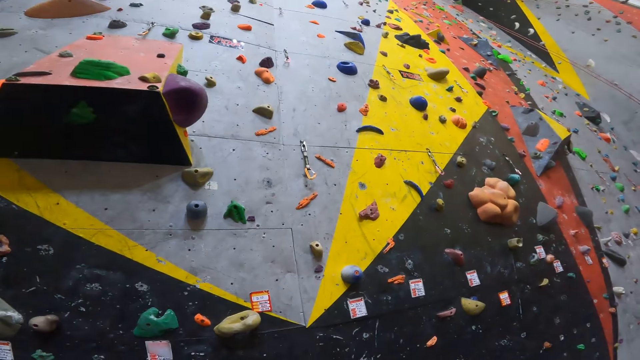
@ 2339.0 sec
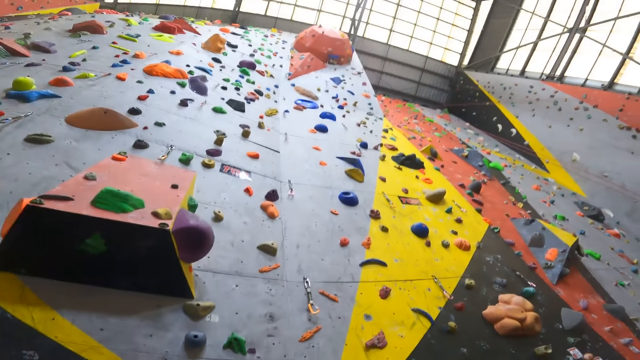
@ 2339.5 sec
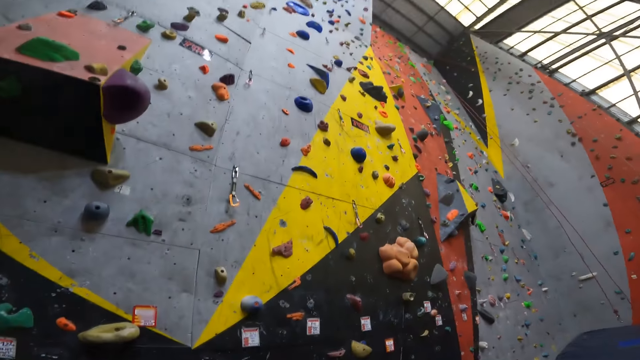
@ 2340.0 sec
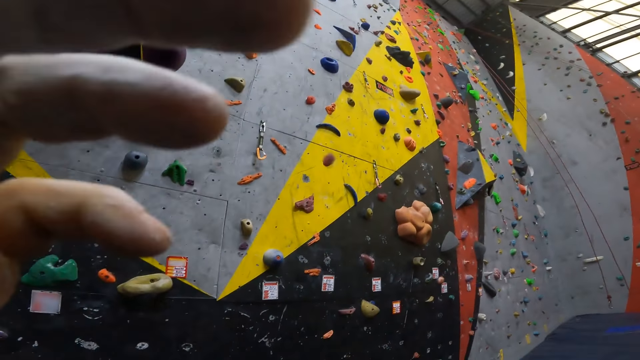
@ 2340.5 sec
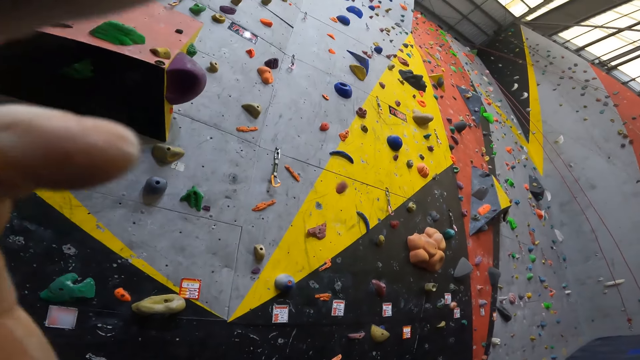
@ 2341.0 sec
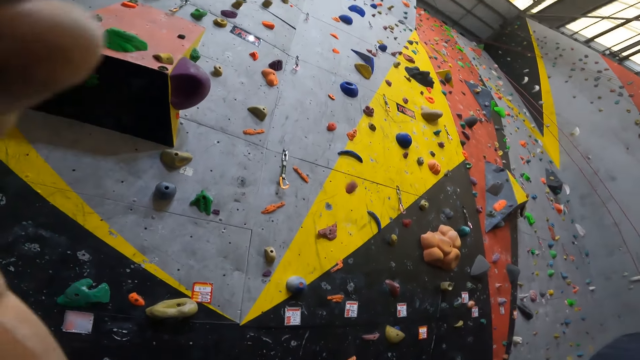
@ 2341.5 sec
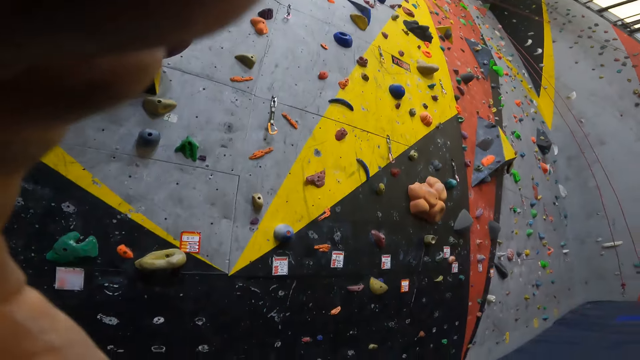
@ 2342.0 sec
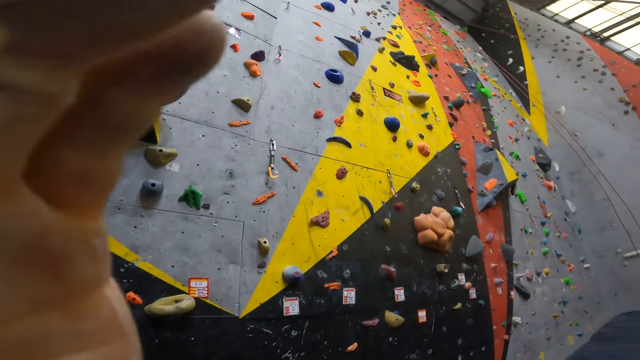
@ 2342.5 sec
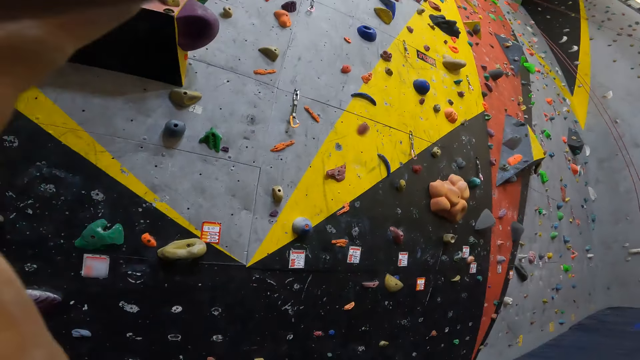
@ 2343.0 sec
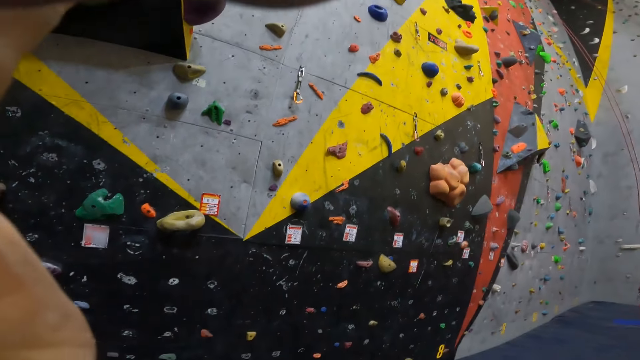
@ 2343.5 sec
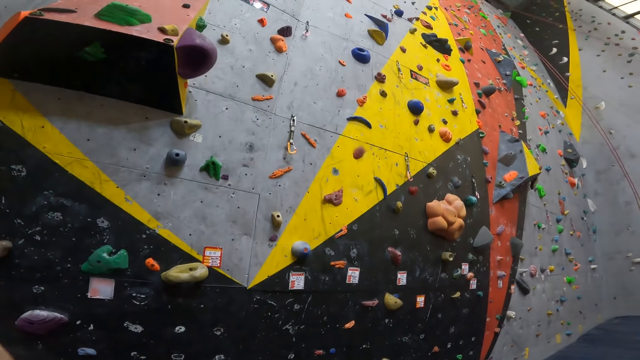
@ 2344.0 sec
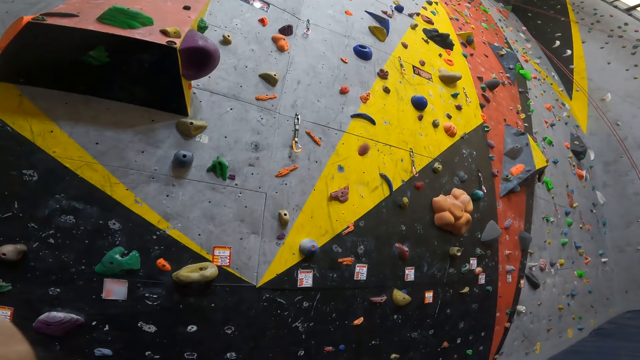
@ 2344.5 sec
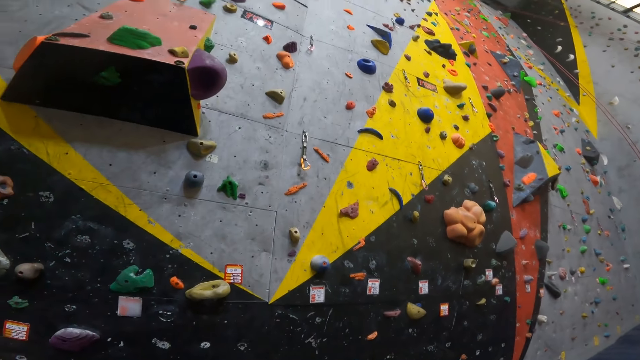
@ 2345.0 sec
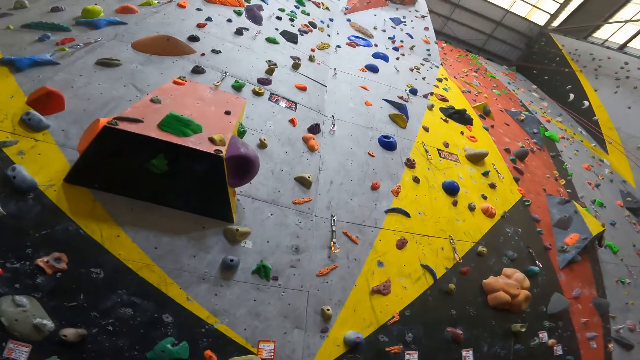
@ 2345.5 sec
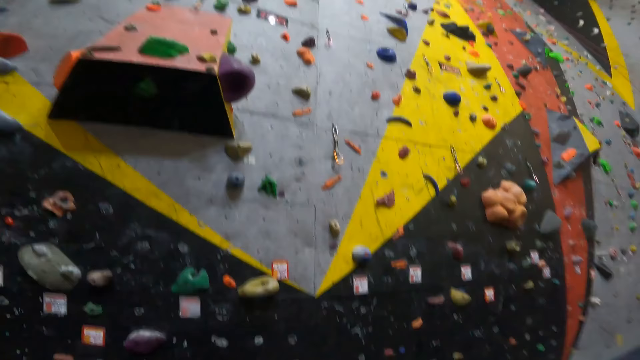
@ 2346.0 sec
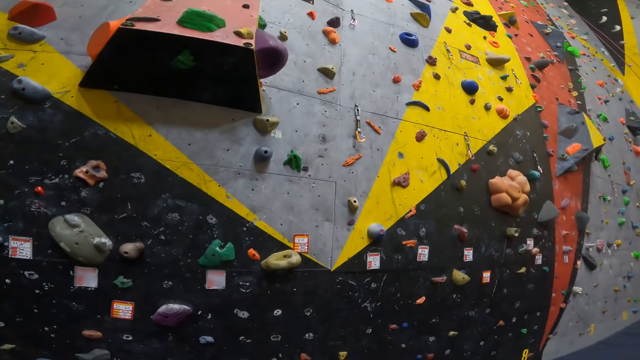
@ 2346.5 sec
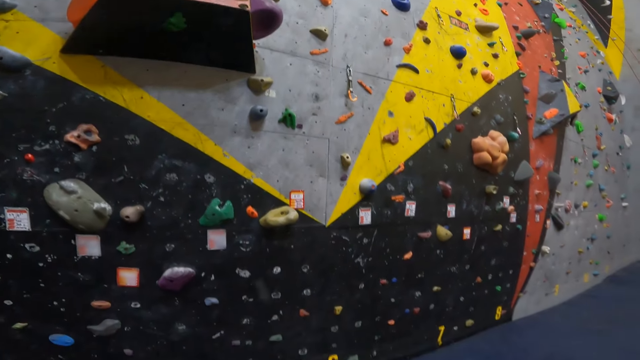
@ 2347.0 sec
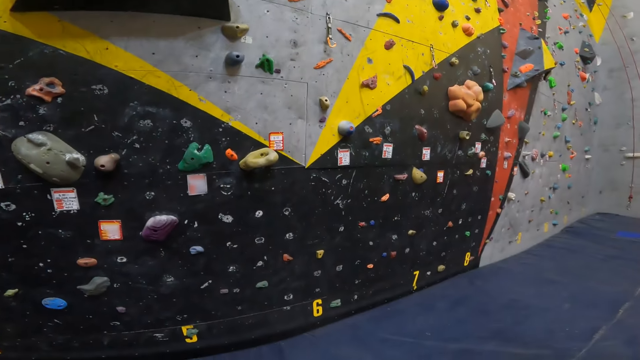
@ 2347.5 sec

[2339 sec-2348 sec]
The camera wearer adjusts the camera.

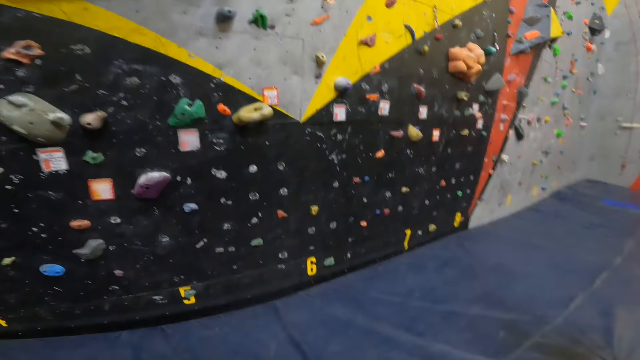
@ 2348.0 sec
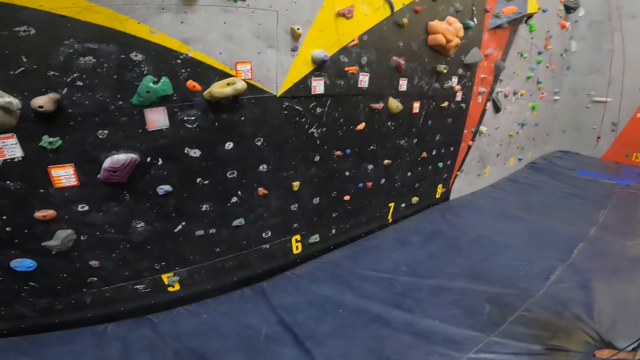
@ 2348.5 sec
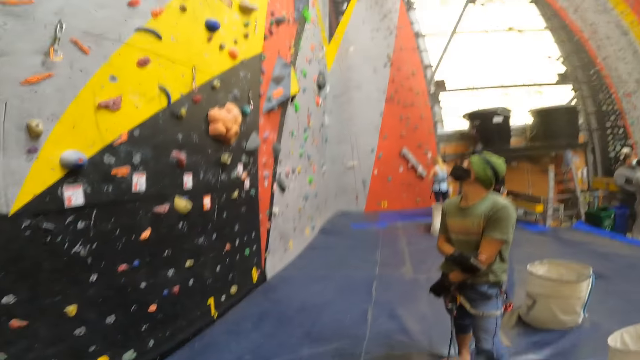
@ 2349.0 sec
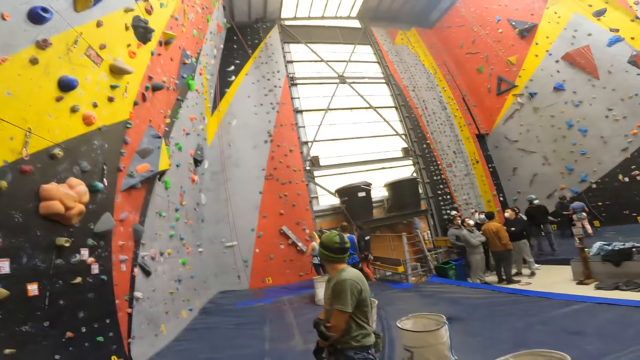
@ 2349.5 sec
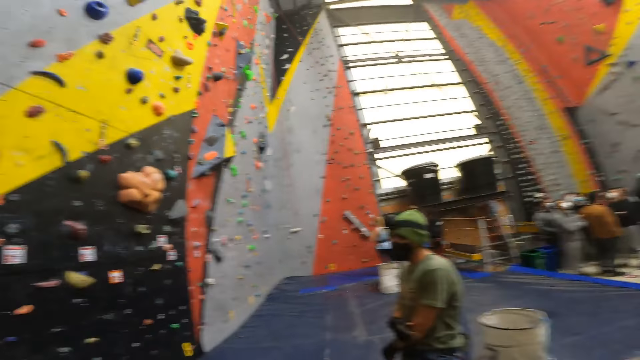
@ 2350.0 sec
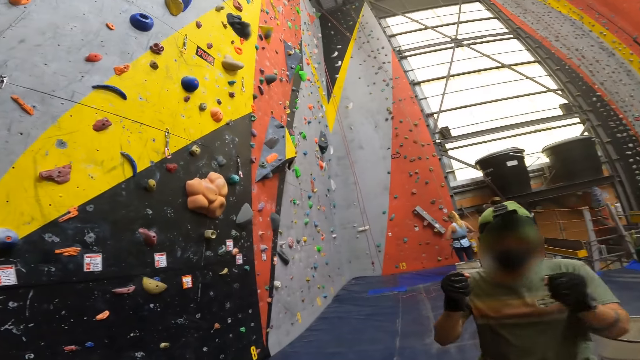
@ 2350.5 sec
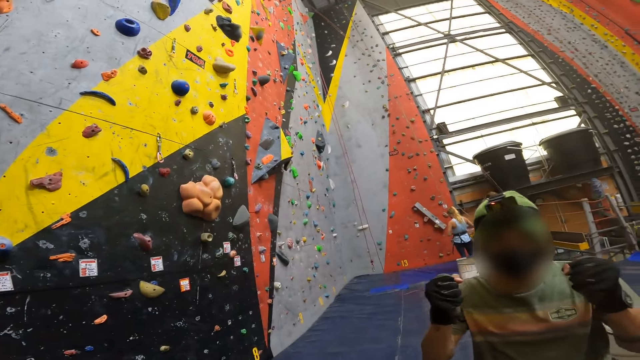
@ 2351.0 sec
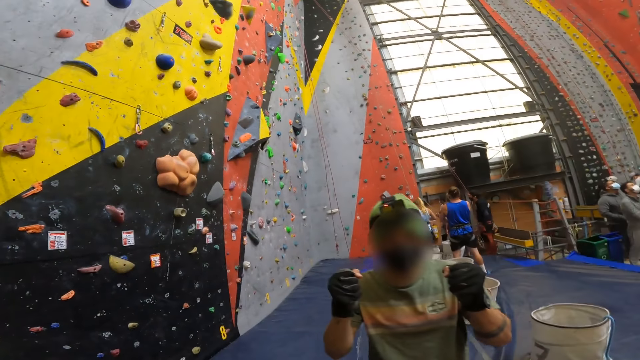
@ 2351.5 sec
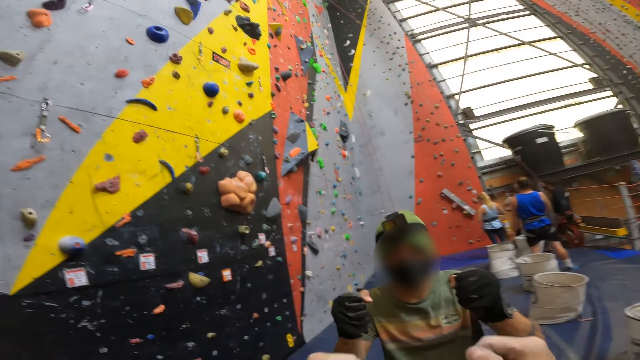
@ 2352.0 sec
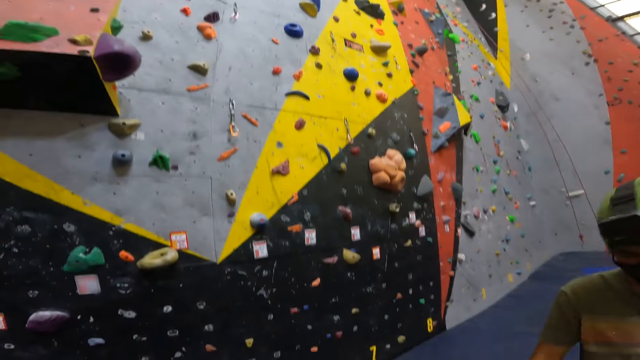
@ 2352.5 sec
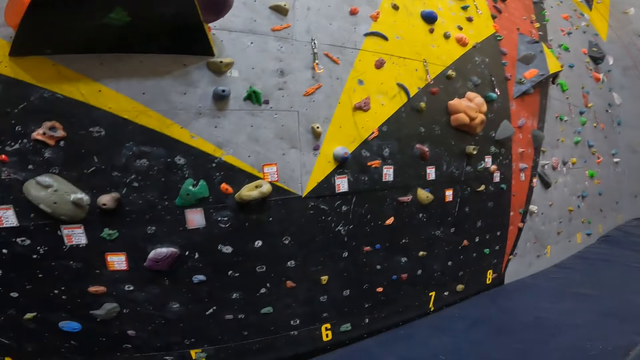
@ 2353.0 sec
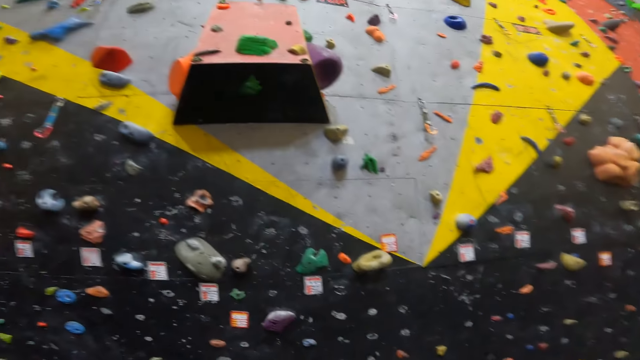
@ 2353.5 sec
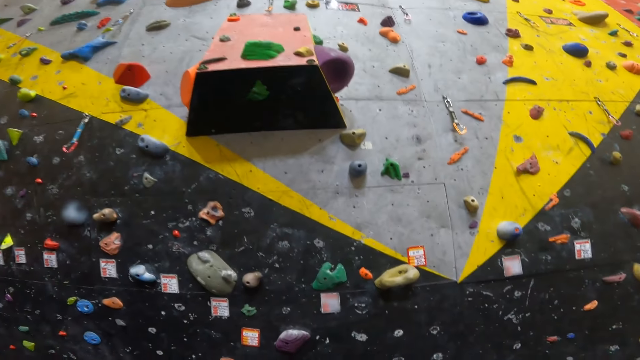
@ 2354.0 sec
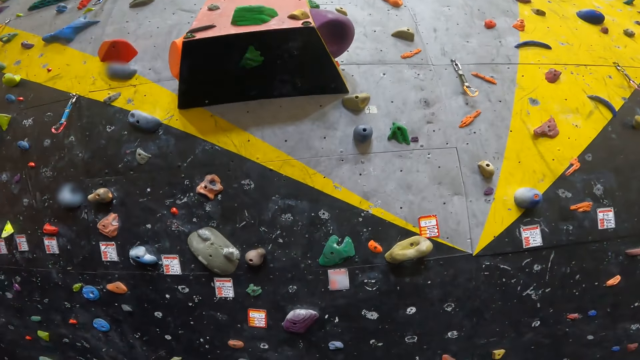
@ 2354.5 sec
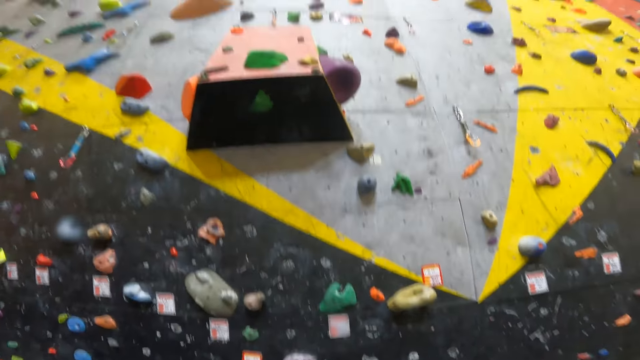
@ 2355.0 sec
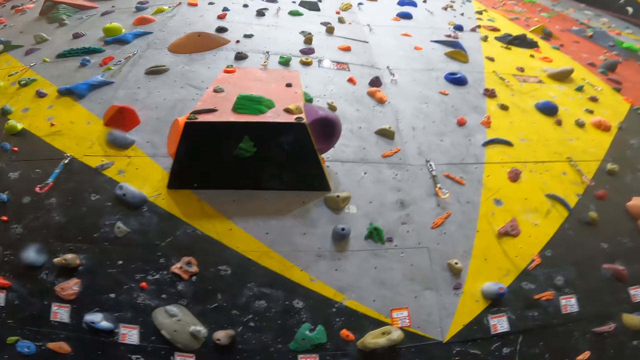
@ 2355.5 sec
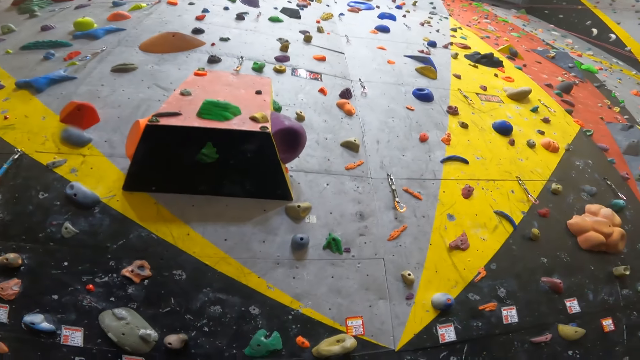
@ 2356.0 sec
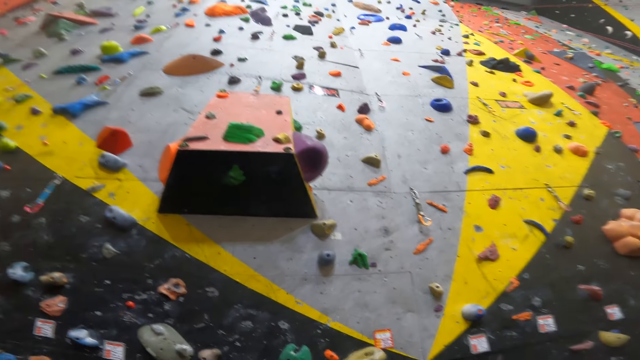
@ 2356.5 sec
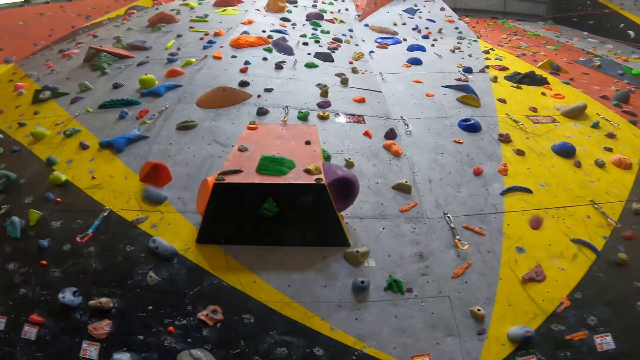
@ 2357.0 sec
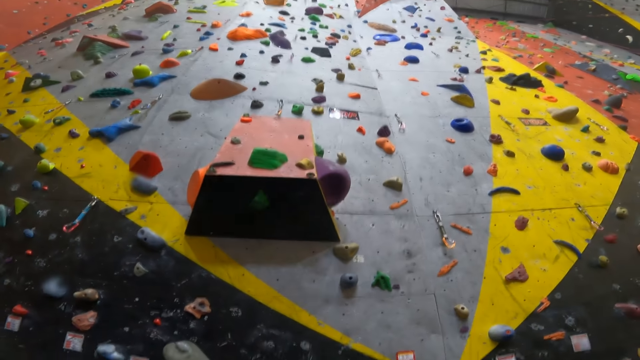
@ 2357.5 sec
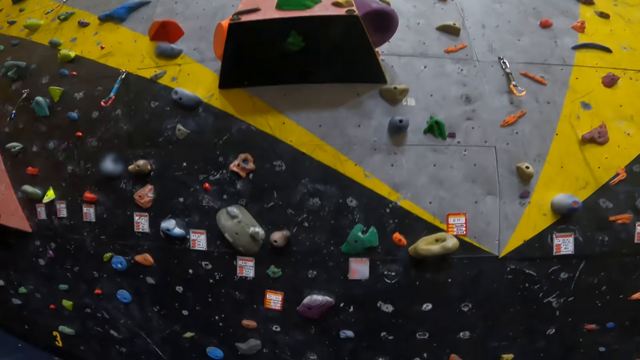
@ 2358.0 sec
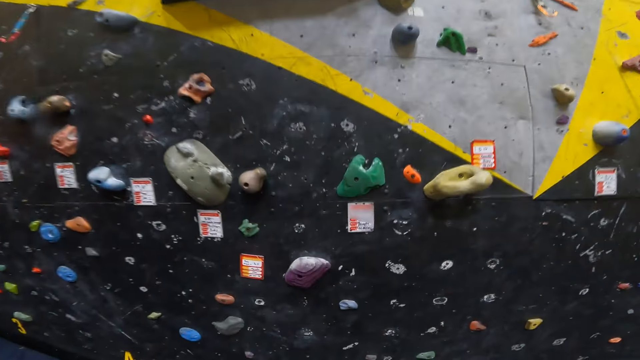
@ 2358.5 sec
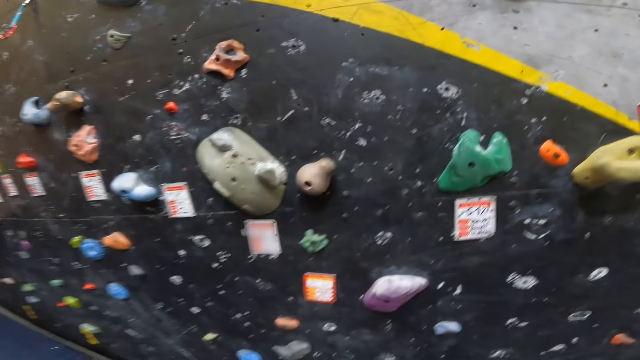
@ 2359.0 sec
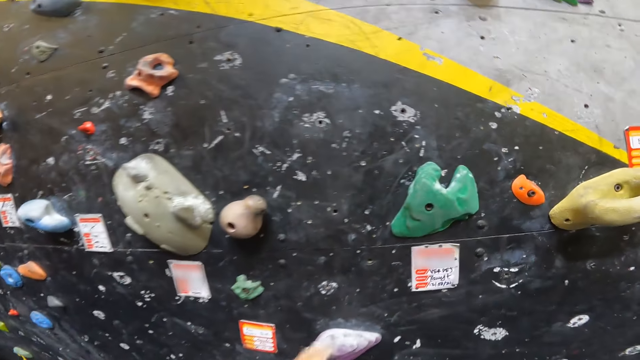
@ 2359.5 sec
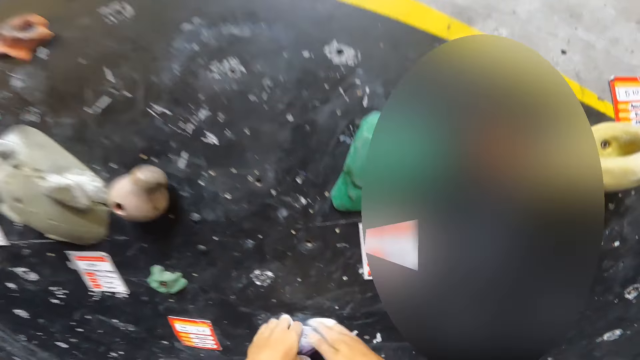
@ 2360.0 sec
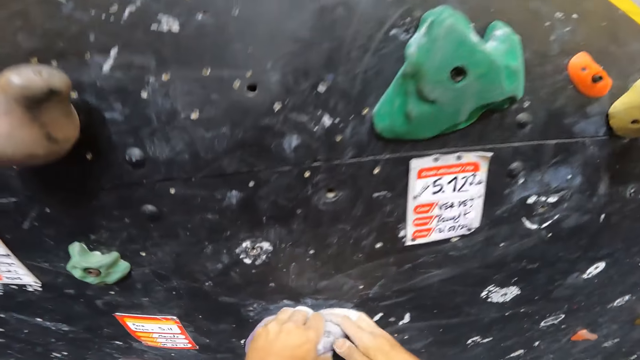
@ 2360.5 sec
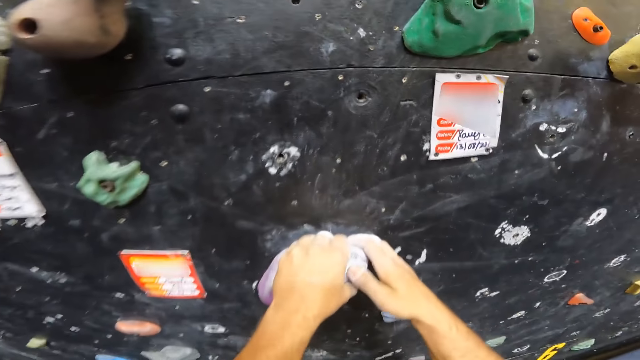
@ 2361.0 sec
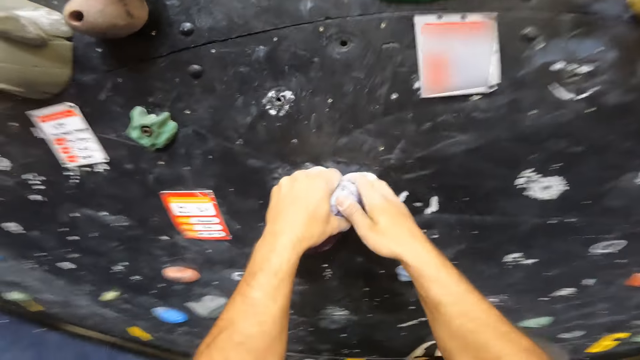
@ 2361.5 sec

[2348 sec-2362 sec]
The camera wearer interacts with a man. The man fist bumps the camera wearer. The camera wearer looks up the climbing wall. They hold climbing holds.
